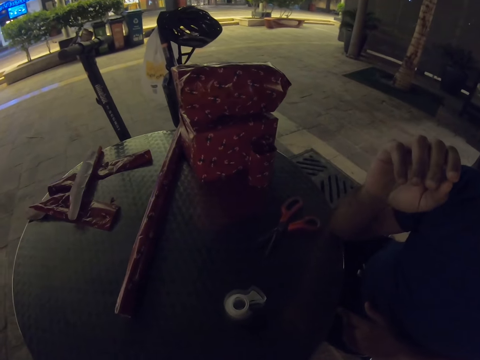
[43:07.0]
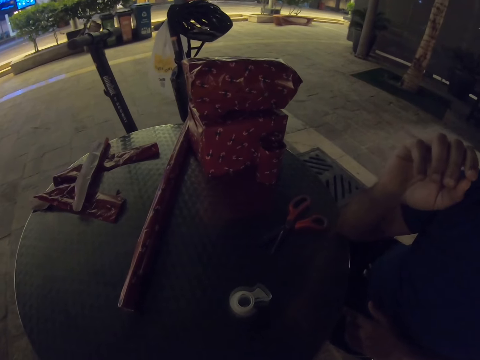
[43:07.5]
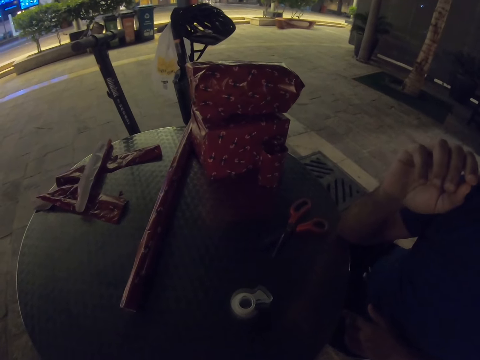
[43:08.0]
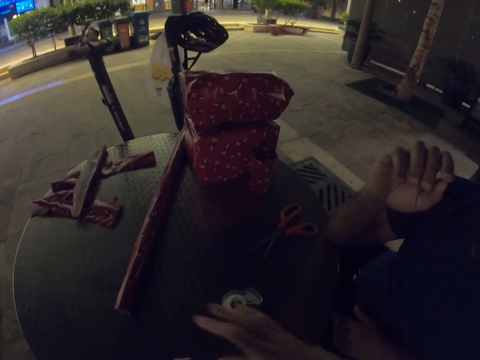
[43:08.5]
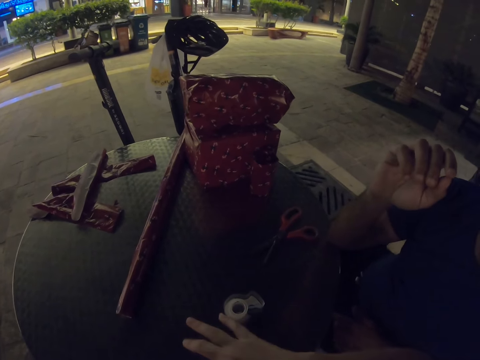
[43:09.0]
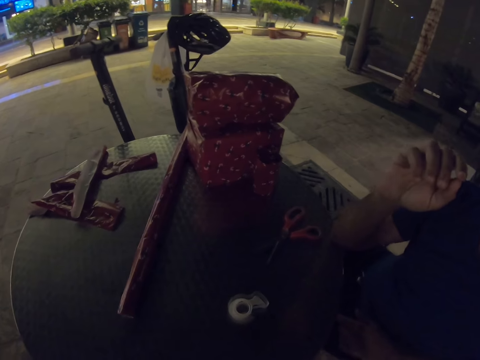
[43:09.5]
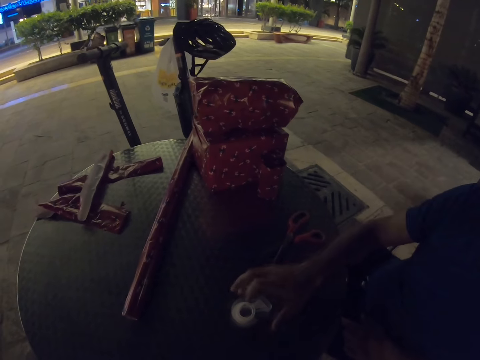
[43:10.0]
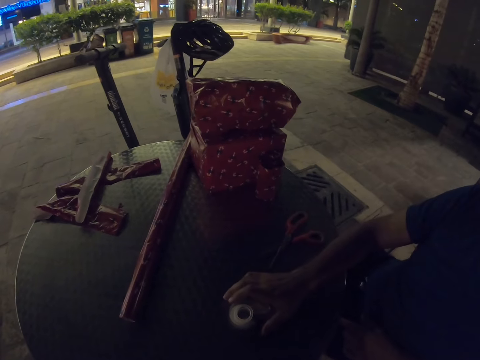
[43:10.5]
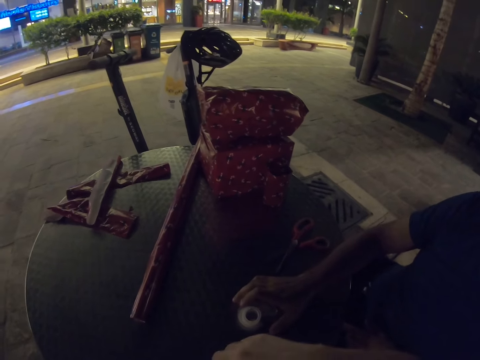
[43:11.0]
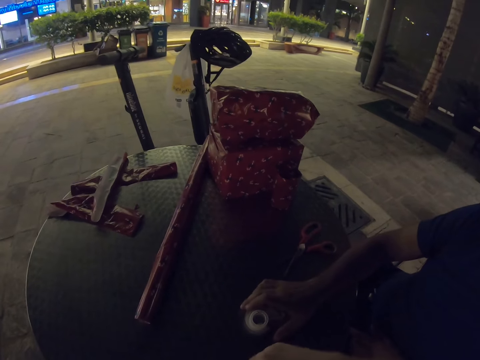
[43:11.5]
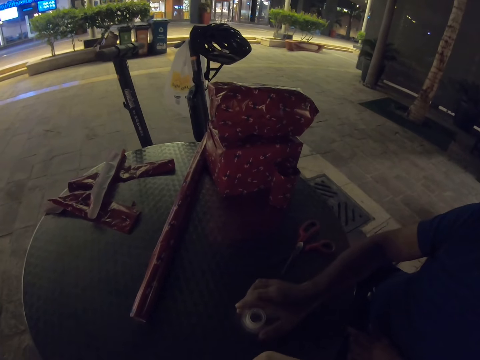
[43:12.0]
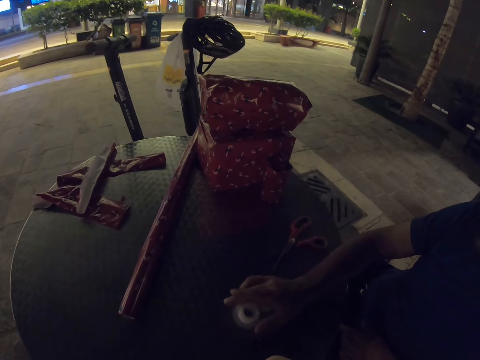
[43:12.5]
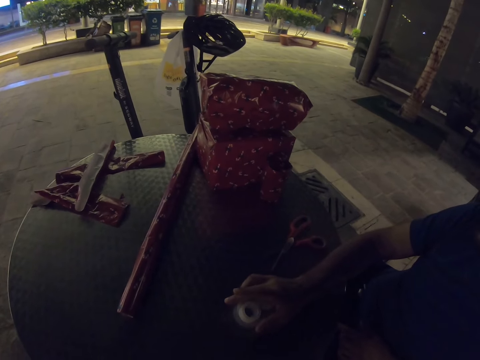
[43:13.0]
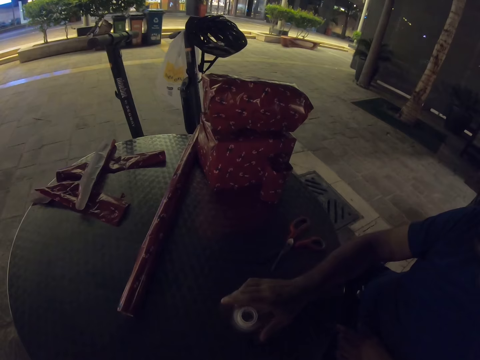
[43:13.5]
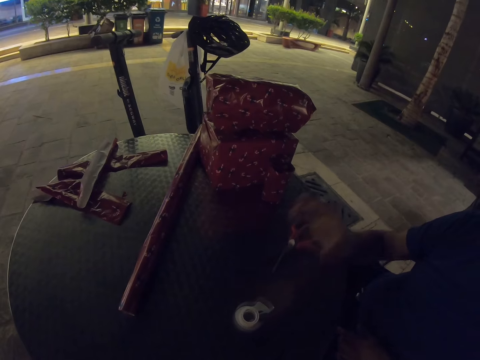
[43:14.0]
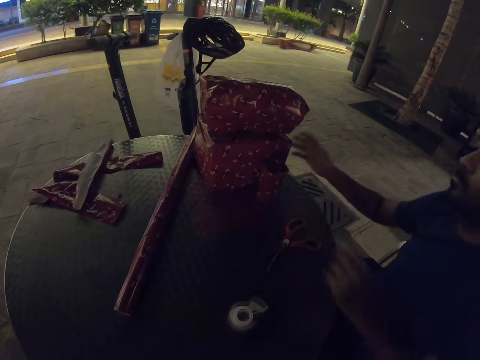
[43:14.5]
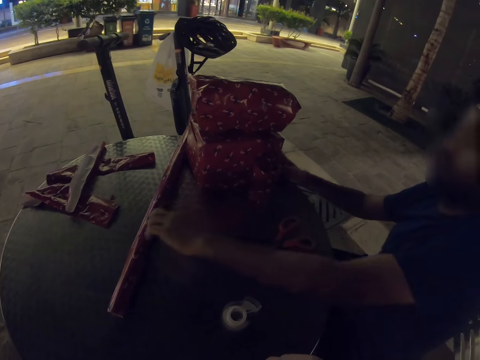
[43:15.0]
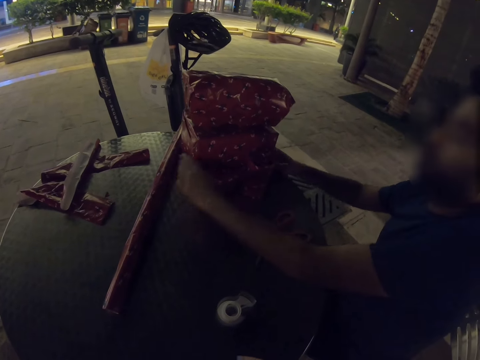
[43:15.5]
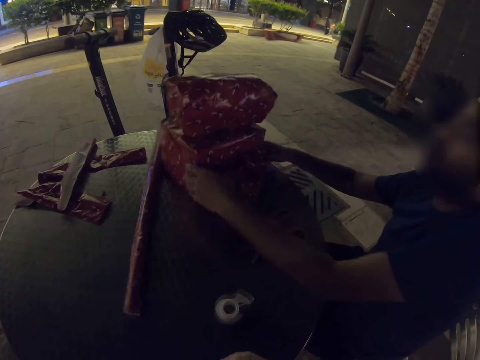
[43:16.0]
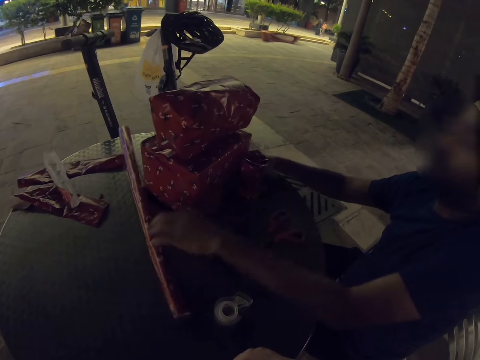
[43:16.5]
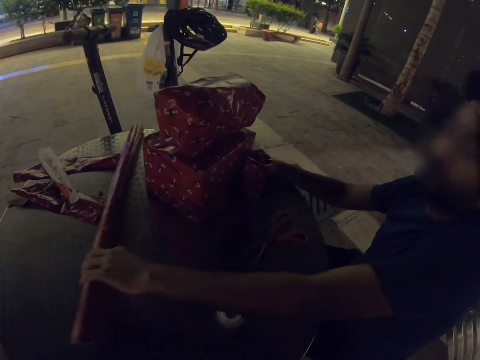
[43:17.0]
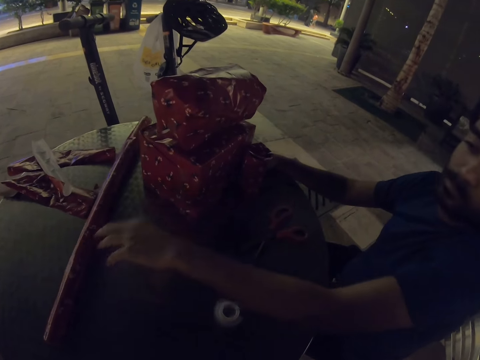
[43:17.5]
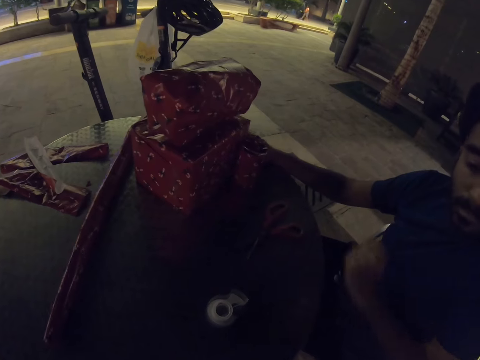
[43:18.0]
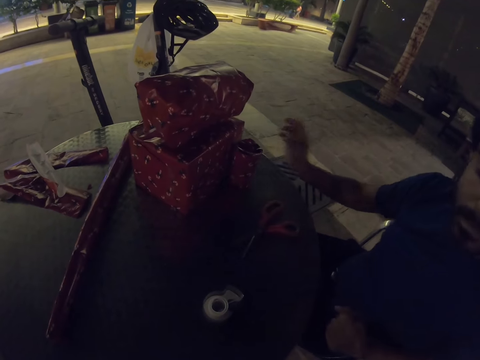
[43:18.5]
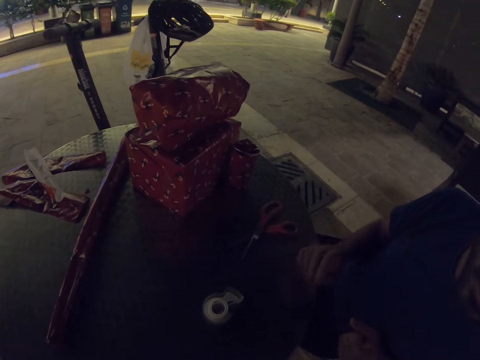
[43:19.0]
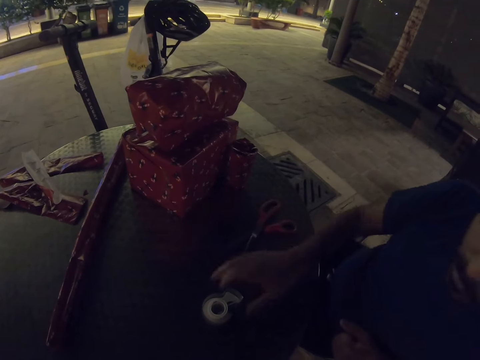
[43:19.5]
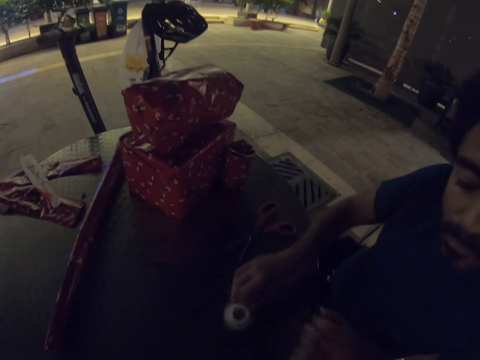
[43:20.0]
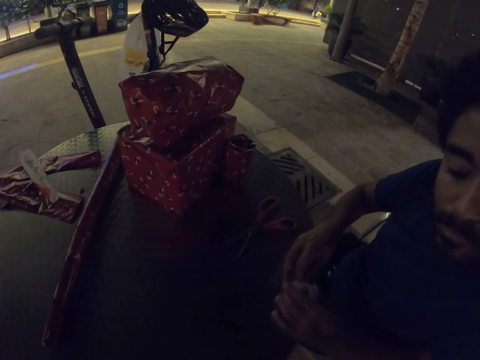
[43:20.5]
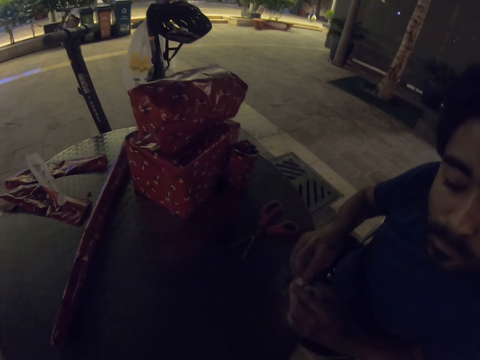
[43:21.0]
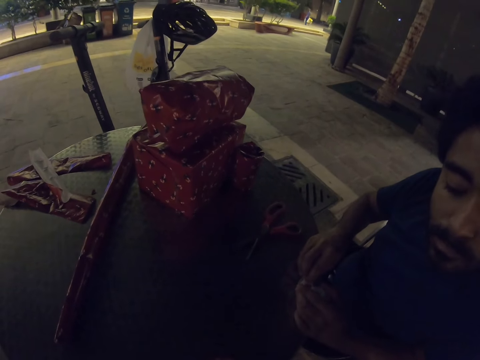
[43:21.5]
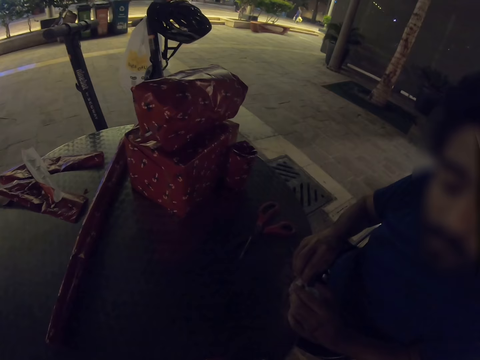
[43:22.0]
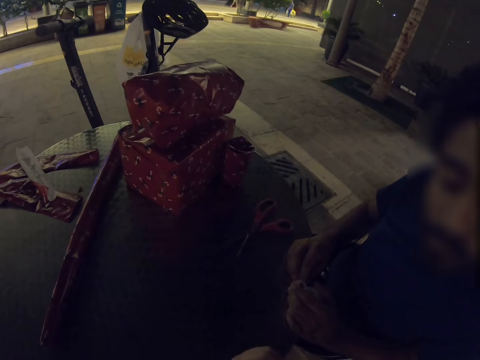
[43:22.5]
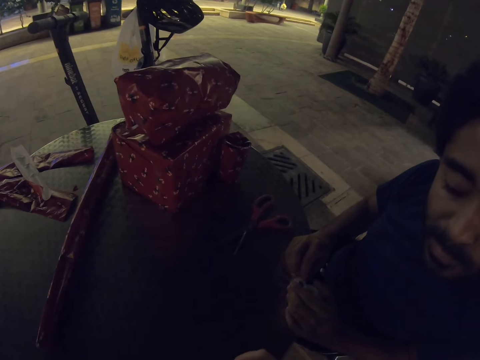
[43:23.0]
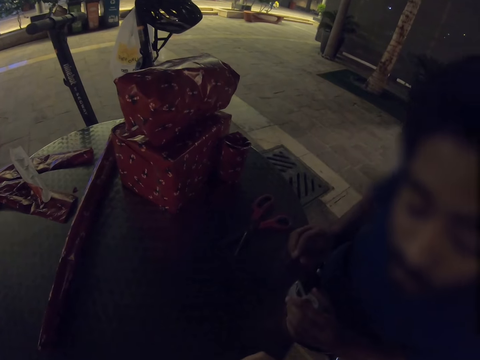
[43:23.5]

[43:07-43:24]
A man places his right hand near the sellotape. He lifts the sellotape and puts the sellotape on the table. He holds the wrappers and moves the wrappers on the table. He drags the gifts. He moves the wrapping paper. He takes the sellotape and holds the sellotape.

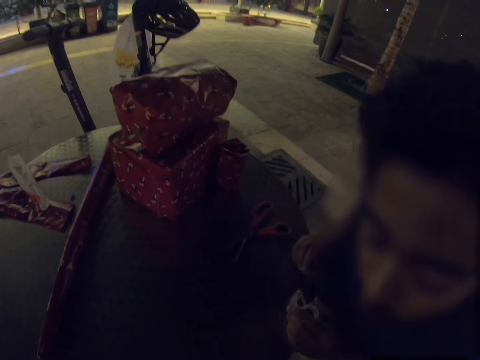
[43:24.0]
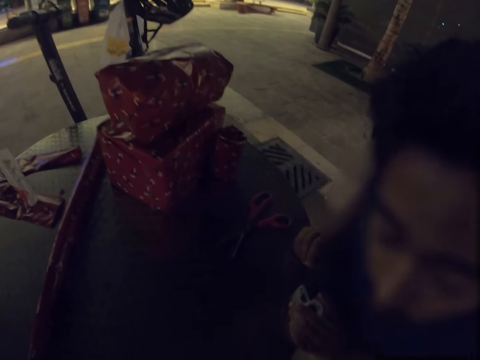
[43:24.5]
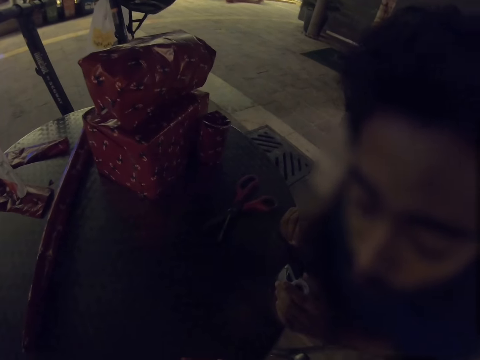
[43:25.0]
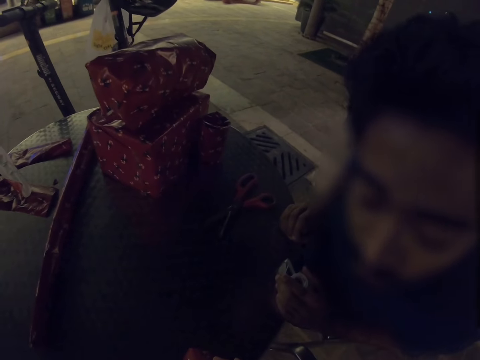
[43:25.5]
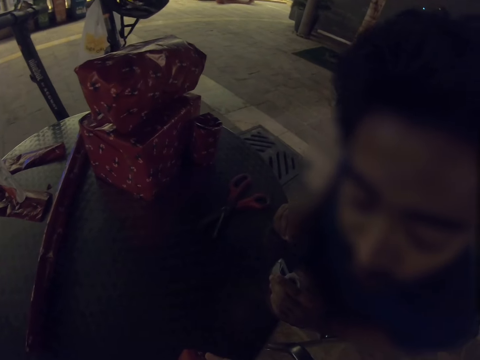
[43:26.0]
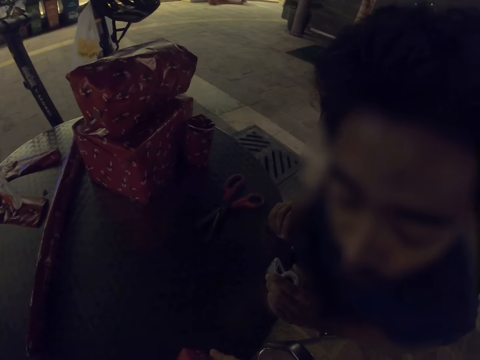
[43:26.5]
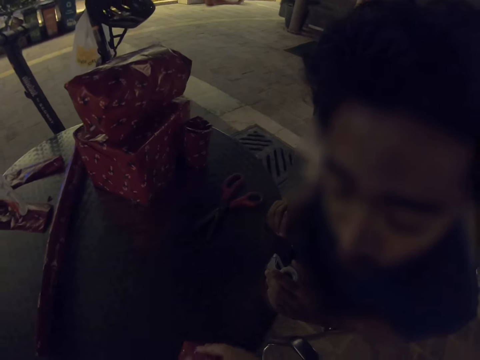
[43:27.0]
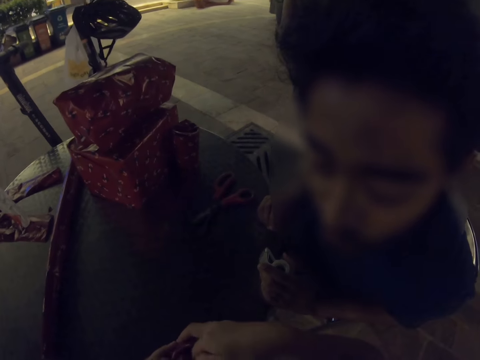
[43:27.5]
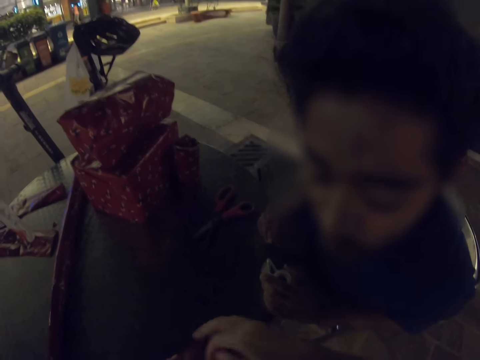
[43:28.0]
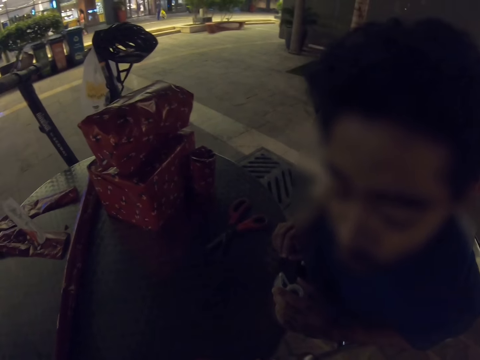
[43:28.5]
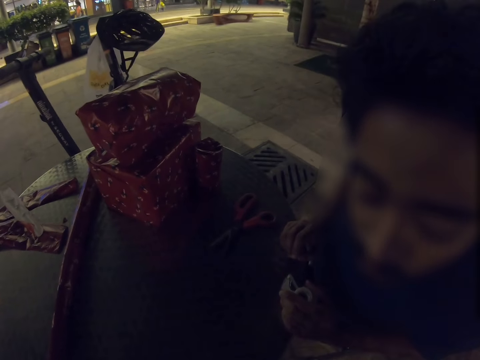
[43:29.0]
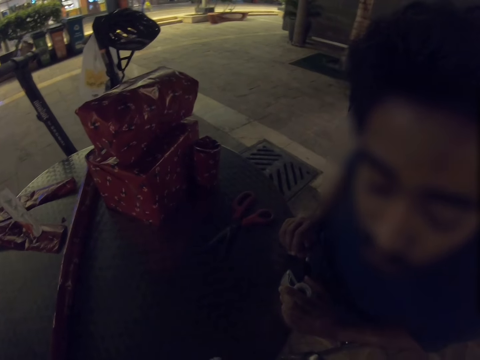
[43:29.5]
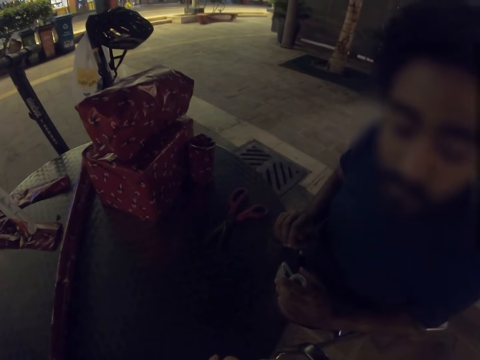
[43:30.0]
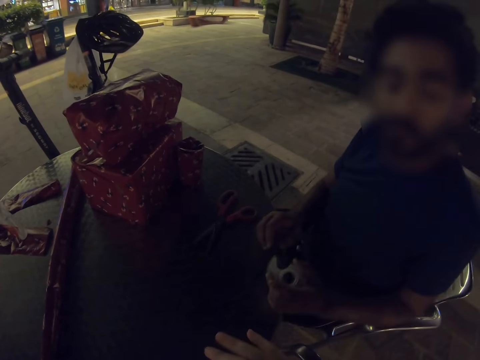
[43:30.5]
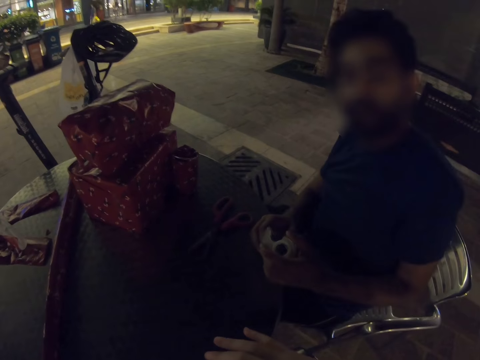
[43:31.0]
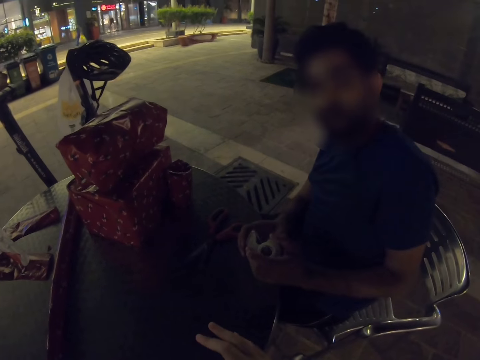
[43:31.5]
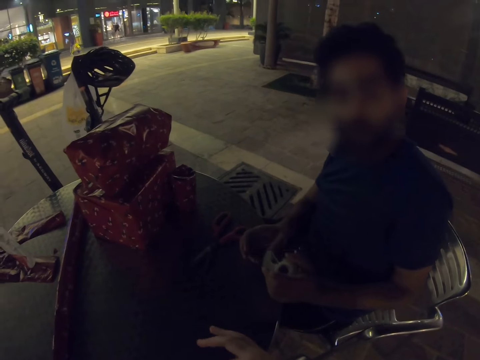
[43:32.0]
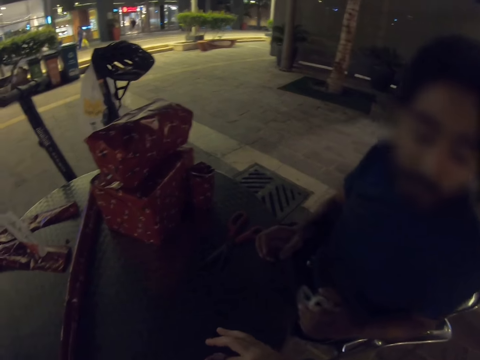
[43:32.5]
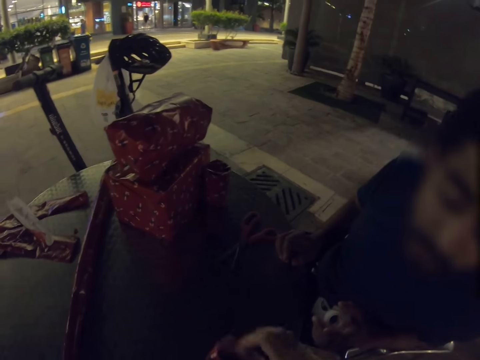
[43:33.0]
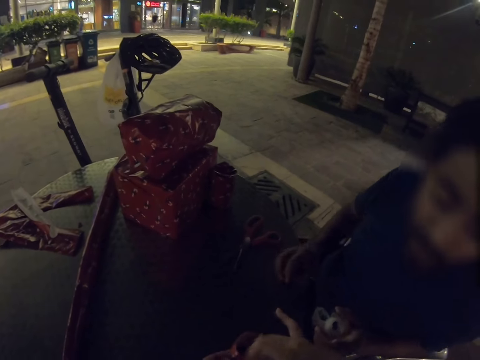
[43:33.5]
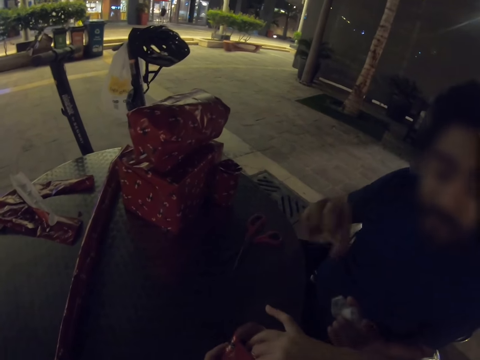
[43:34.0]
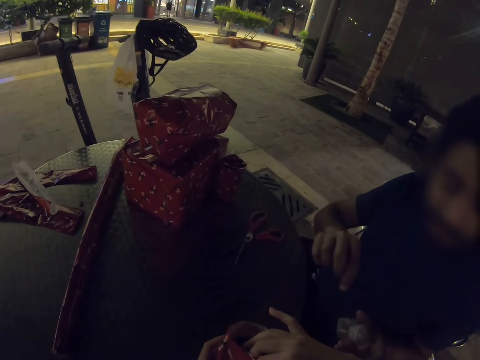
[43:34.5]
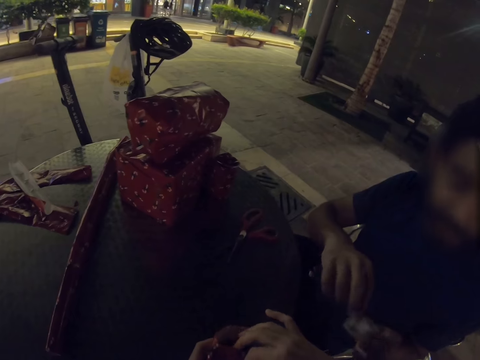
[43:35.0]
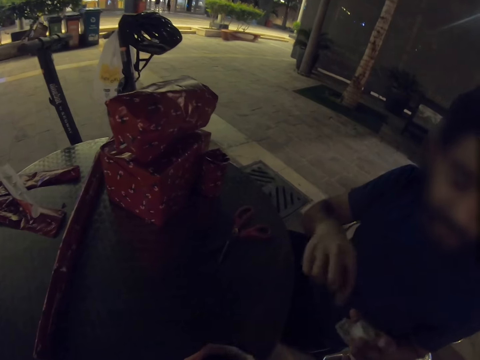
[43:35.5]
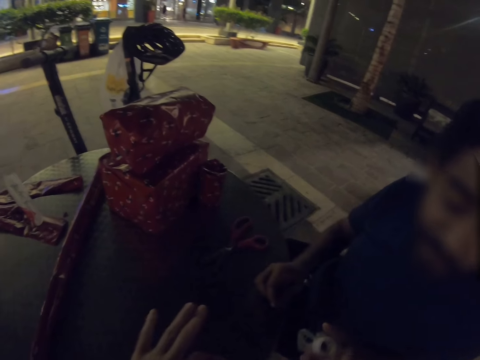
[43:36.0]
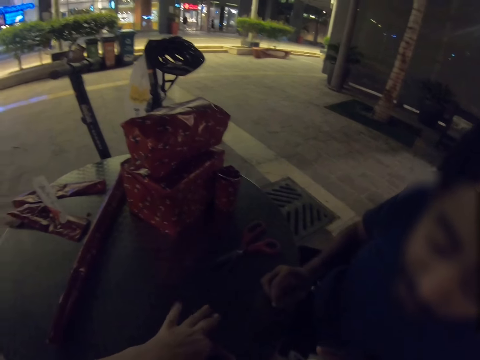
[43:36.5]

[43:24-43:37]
The camera wearer wraps the cup. A man gestures with the right hand. The camera wearer moves their hand.
